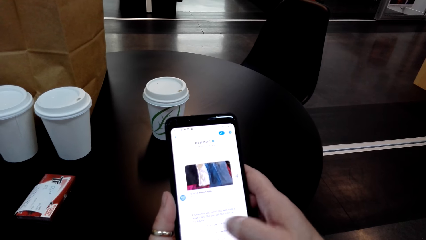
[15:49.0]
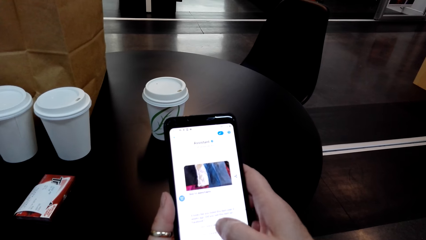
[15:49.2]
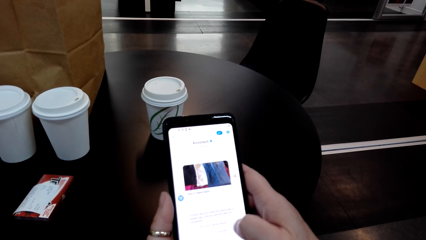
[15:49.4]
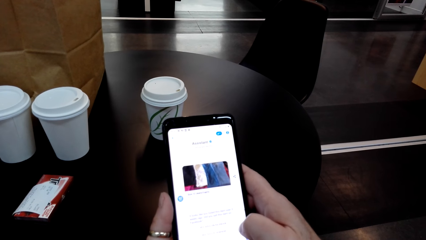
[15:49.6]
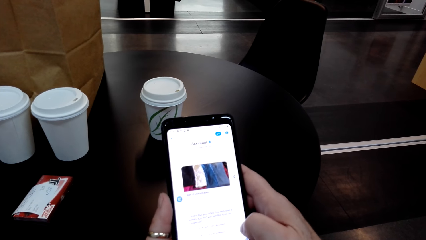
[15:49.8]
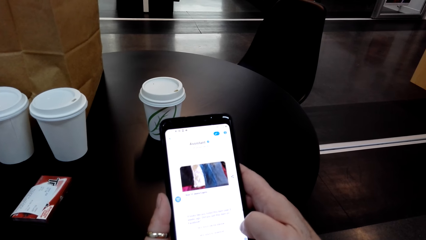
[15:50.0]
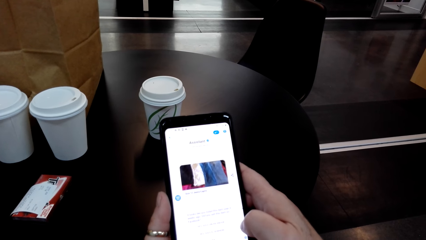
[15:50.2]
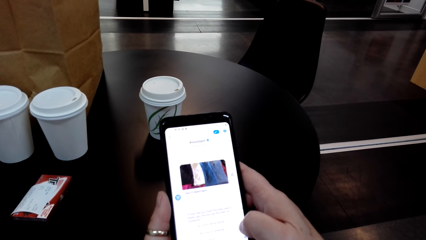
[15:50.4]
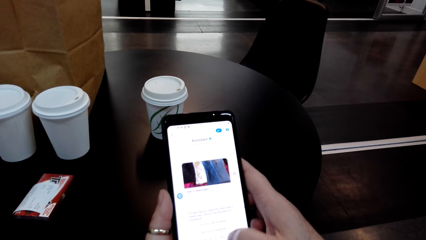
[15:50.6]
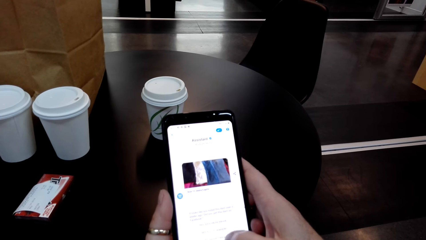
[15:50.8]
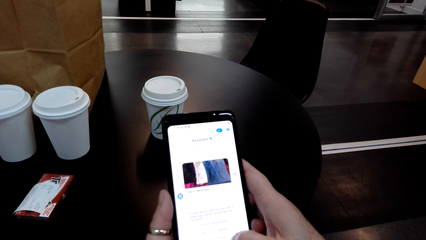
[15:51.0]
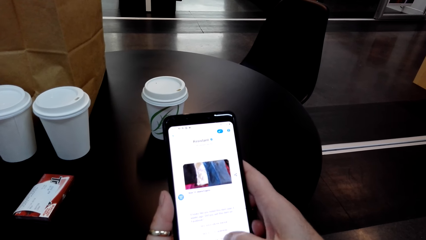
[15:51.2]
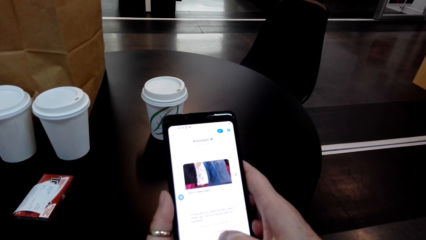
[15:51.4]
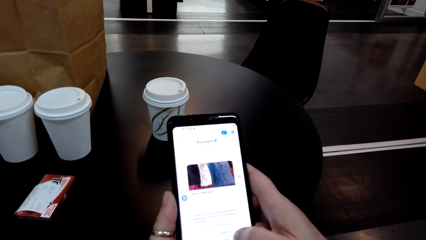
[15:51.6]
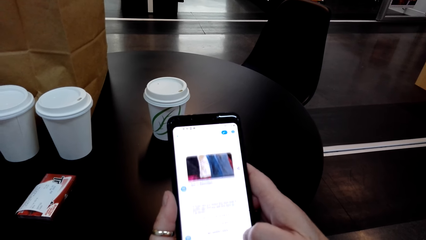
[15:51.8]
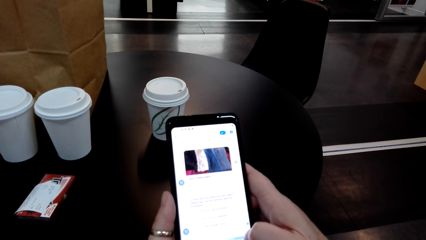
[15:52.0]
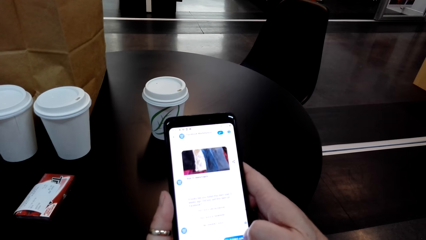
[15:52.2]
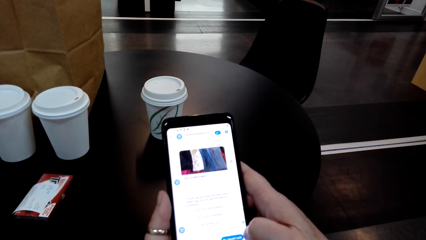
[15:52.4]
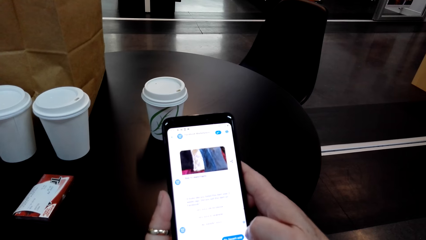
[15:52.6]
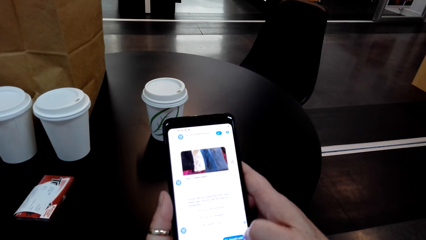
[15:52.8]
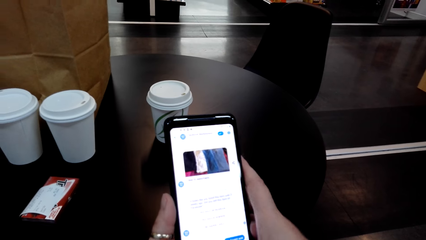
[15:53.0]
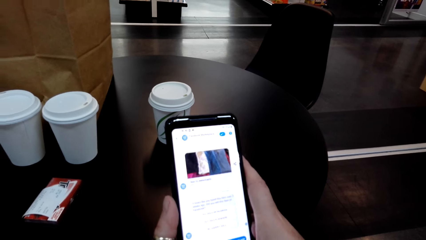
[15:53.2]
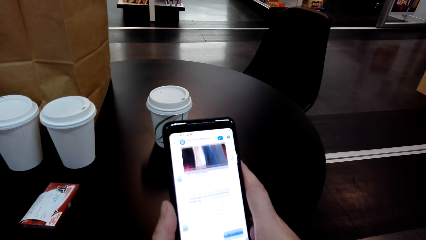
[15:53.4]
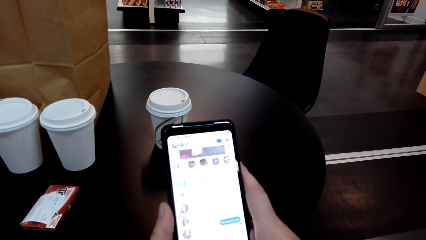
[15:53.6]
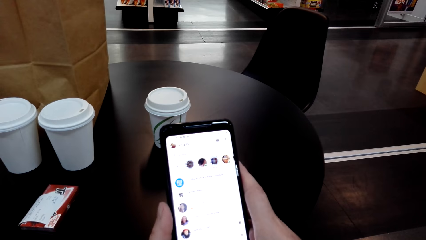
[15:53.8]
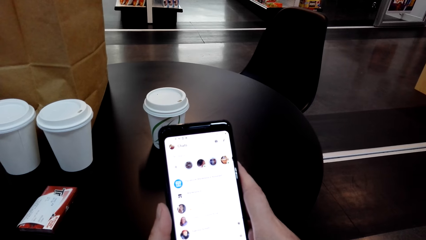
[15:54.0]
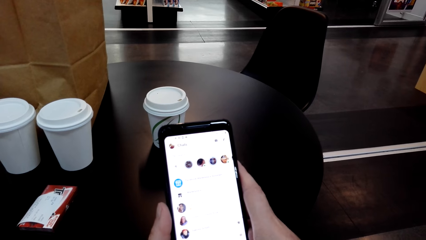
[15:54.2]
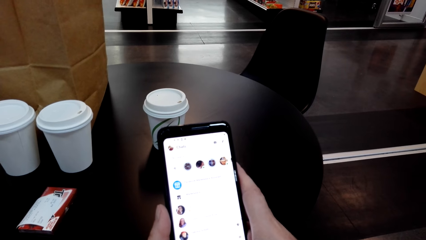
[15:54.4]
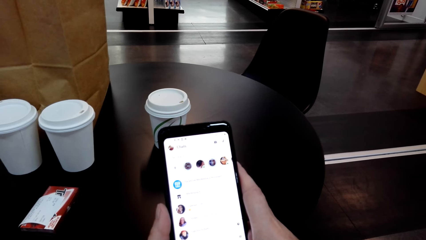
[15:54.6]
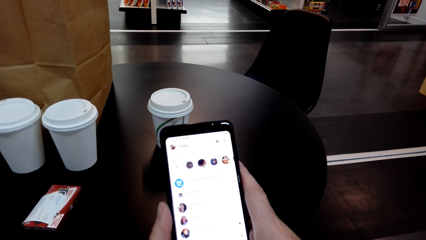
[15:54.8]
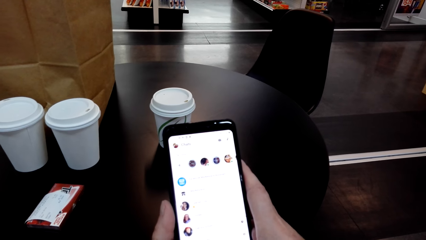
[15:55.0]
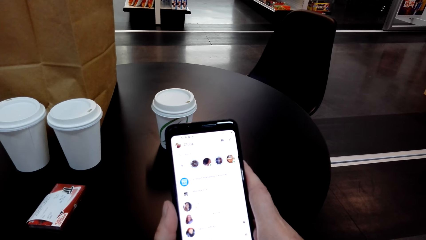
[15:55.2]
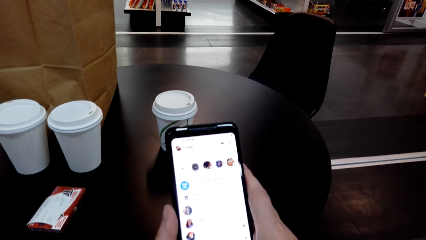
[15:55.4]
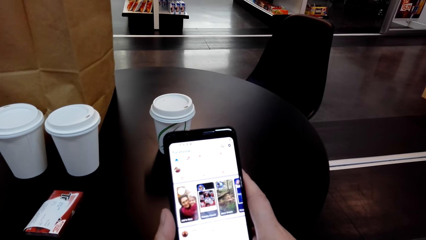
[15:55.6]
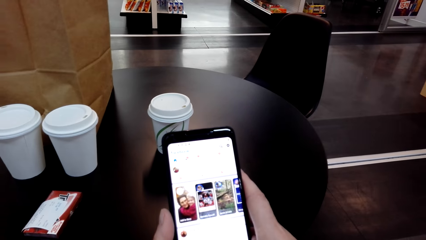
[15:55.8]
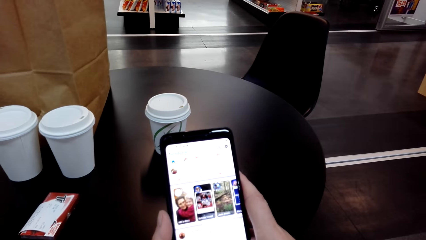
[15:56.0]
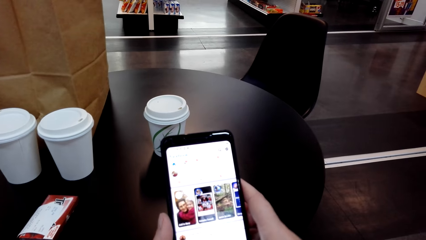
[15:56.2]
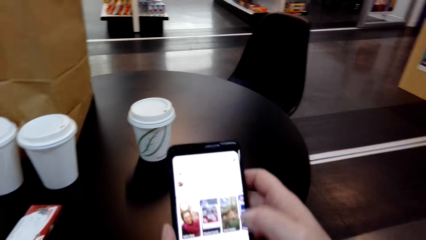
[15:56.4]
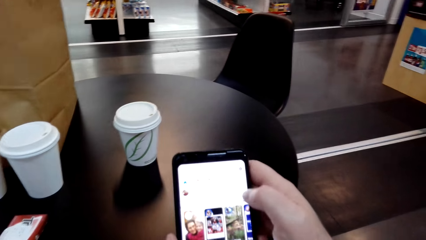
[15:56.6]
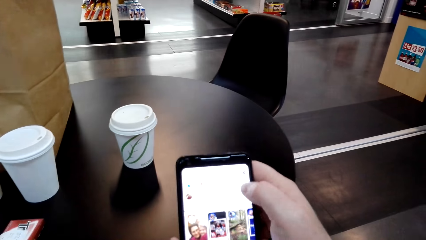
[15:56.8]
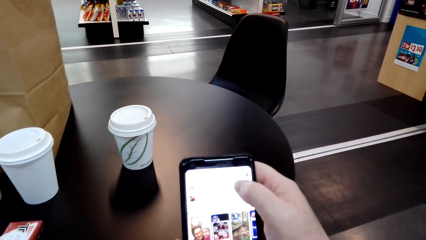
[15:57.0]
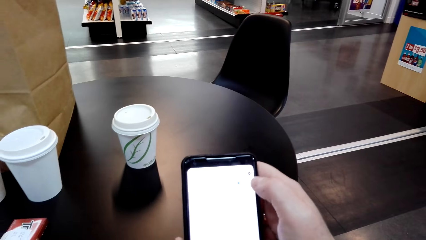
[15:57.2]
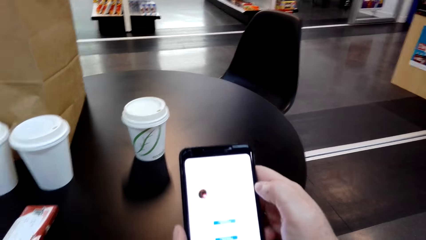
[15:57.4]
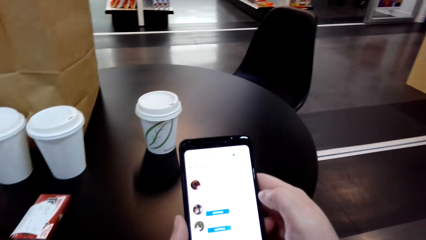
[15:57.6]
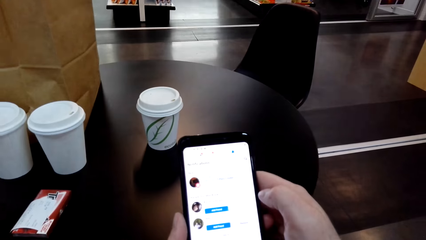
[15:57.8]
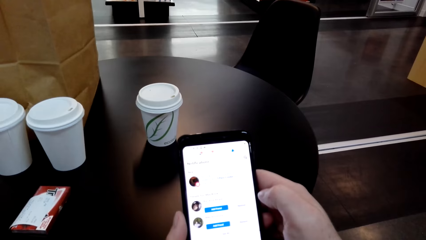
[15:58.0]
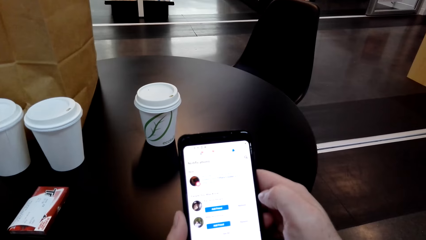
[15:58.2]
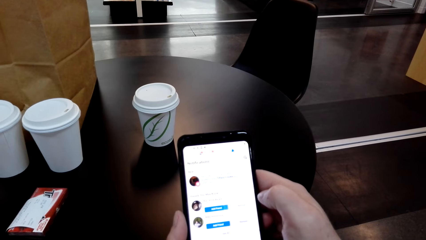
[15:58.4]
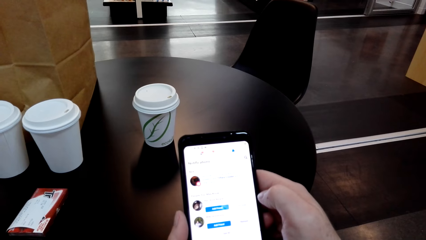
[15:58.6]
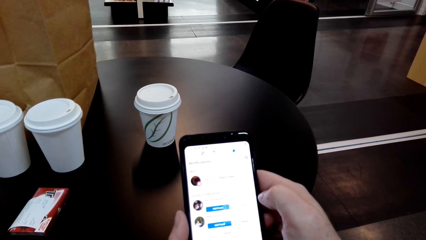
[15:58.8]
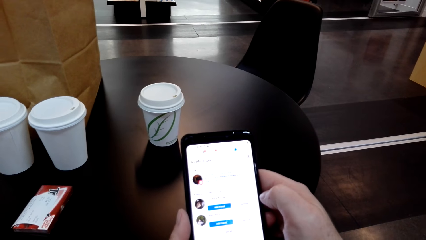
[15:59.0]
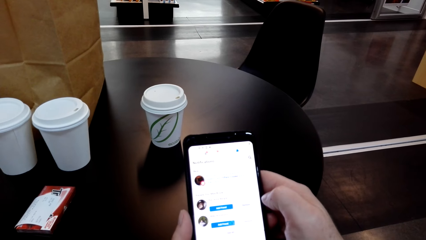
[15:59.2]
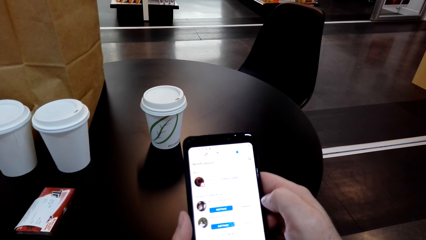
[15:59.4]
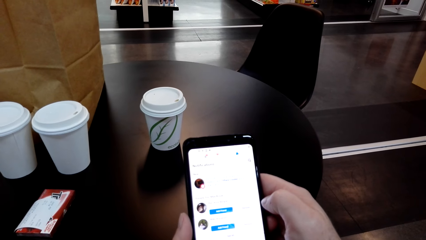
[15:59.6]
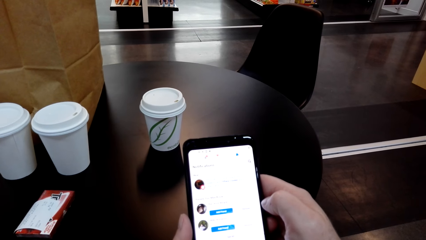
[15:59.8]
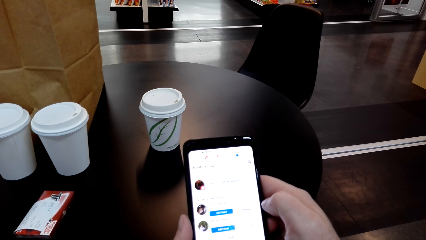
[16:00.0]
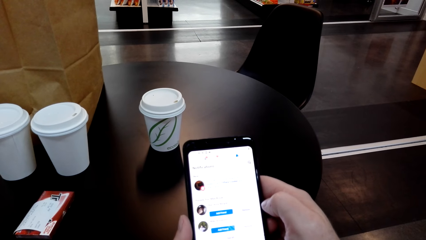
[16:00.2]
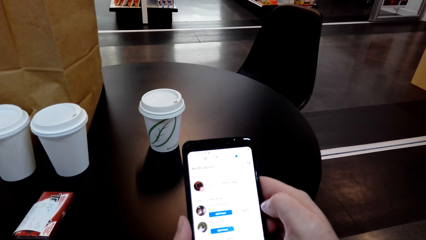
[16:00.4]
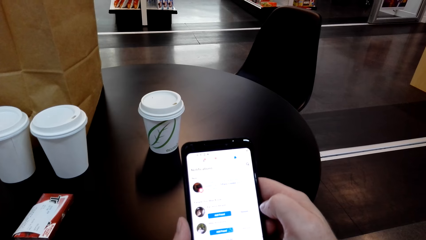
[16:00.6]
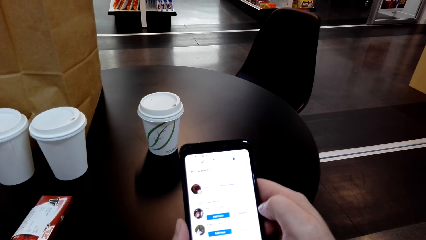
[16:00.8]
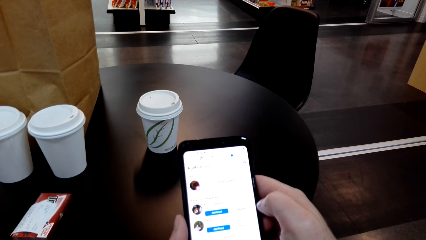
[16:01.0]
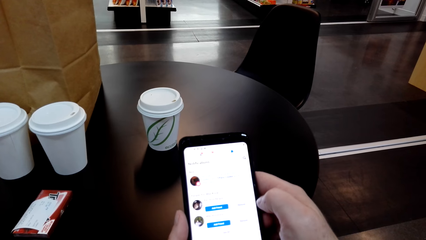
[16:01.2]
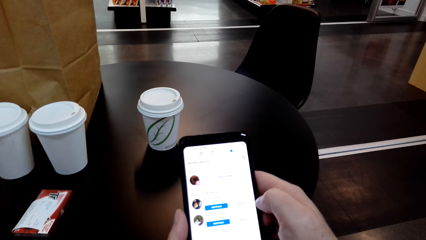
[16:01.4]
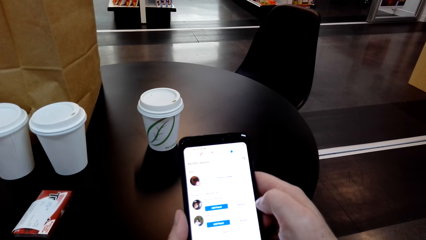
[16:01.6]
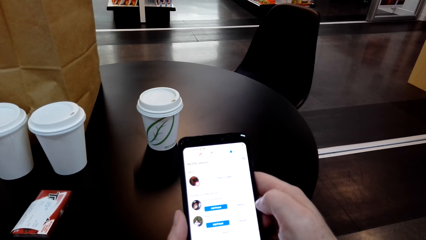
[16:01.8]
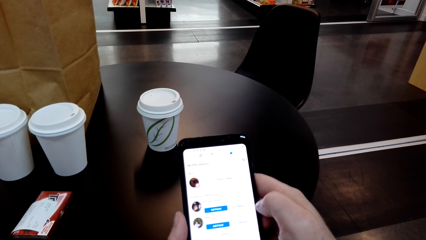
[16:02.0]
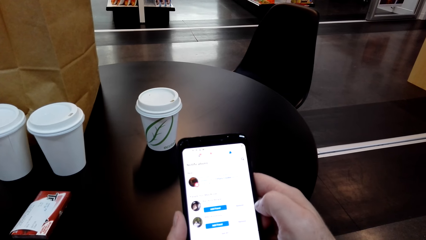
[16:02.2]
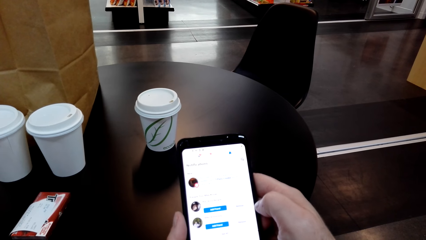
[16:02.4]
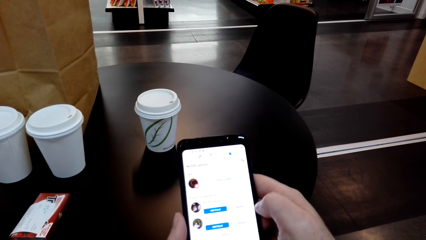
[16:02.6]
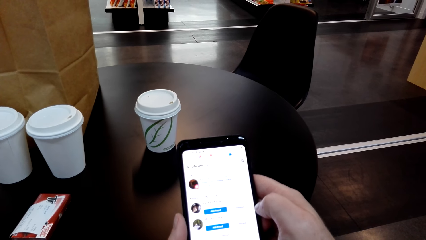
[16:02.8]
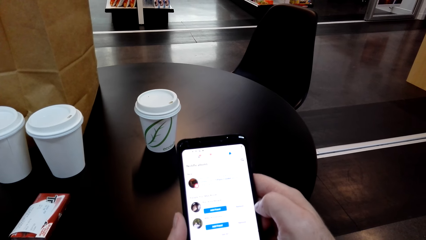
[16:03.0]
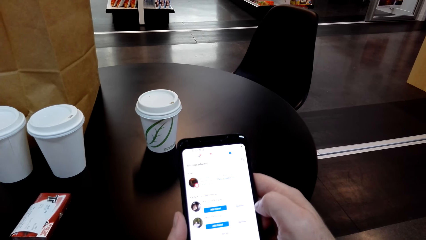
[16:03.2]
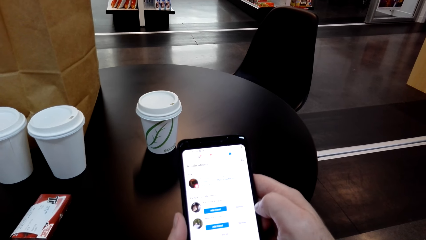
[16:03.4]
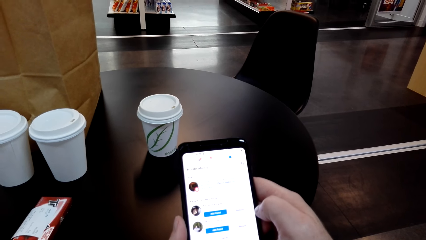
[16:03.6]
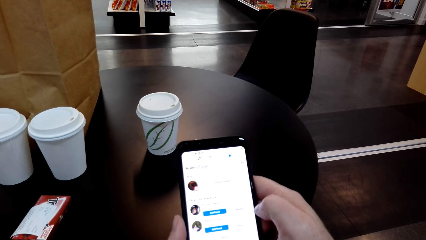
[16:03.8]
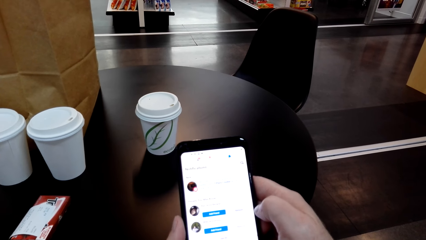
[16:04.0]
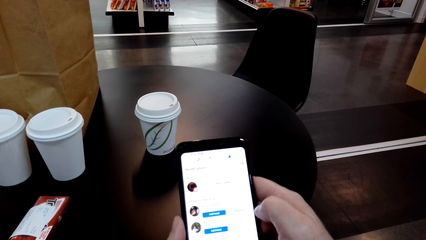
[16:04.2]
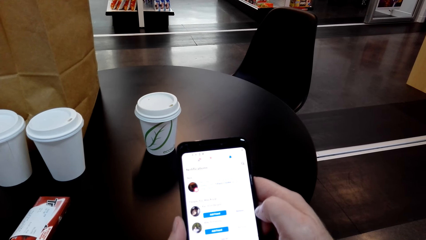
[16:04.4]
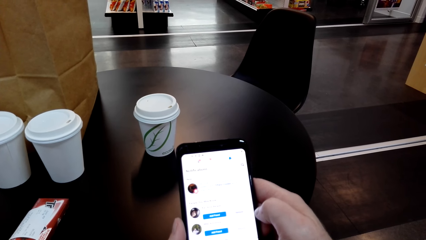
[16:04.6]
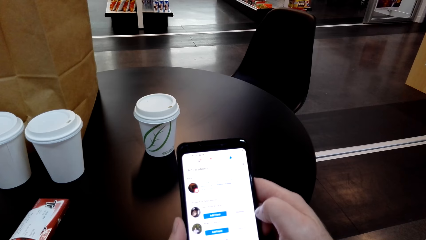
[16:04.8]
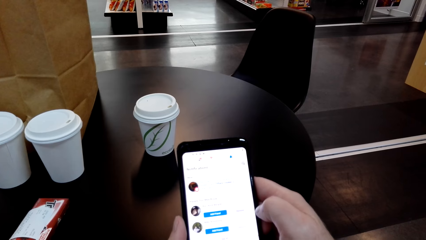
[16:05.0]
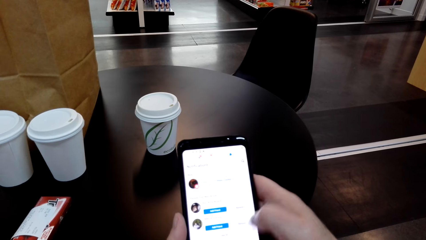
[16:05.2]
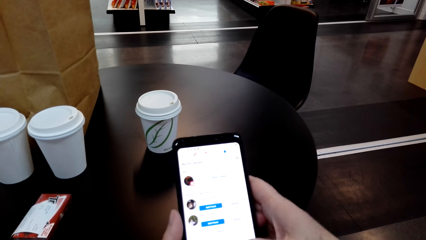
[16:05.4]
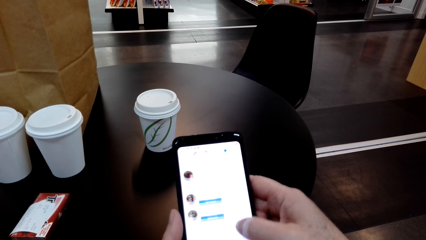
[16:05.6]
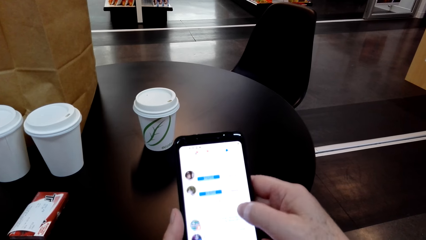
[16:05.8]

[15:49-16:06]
The camera wearer touches her phone's screen. They touch her phone's screen again. They look at her phone. They flip through her phone. They touch her phone's screen. They look at her phone.
